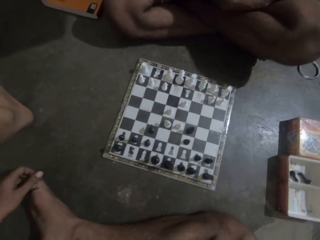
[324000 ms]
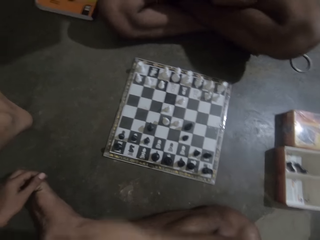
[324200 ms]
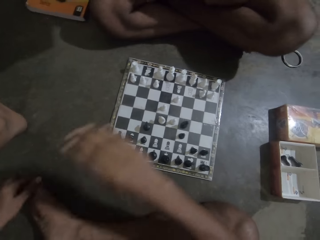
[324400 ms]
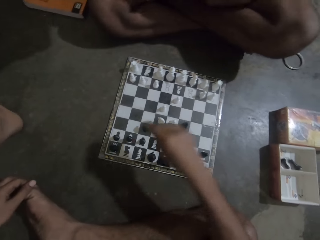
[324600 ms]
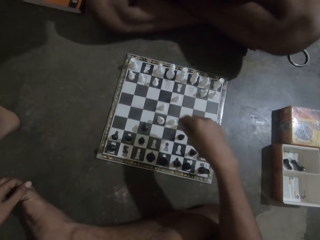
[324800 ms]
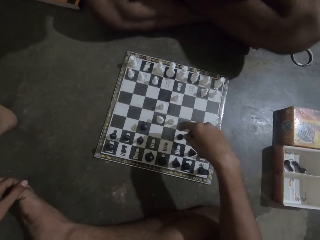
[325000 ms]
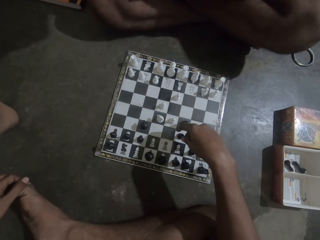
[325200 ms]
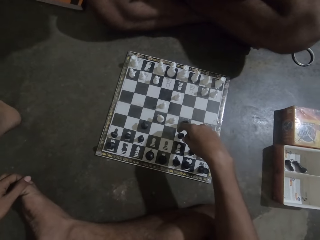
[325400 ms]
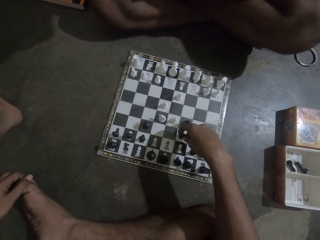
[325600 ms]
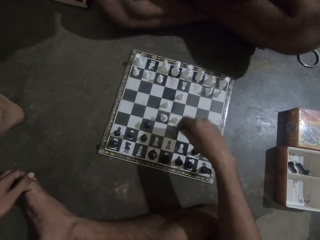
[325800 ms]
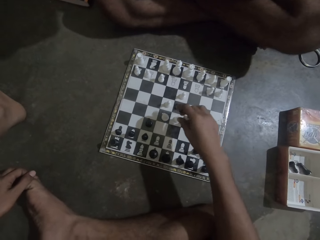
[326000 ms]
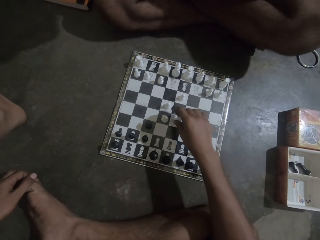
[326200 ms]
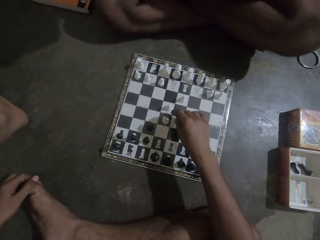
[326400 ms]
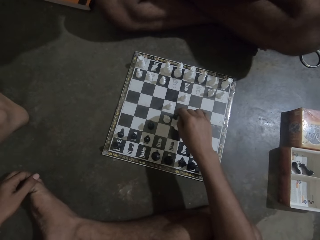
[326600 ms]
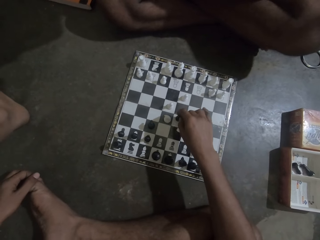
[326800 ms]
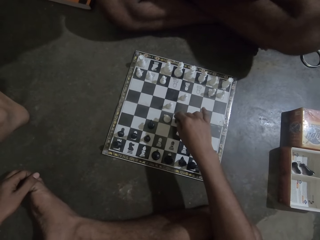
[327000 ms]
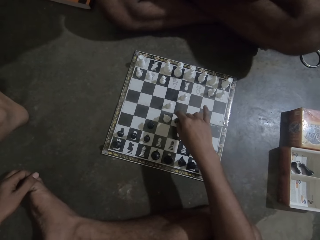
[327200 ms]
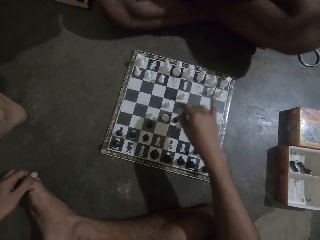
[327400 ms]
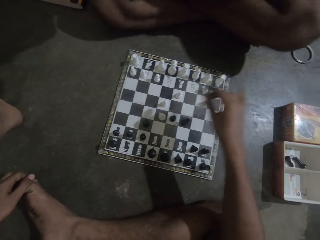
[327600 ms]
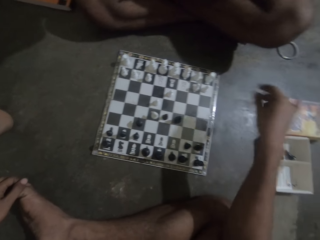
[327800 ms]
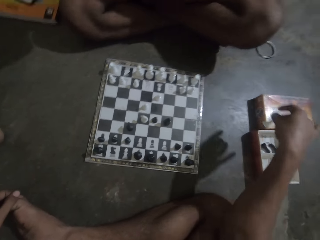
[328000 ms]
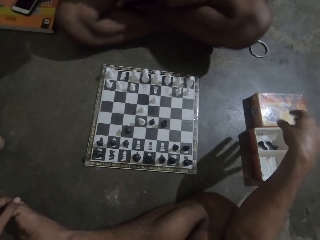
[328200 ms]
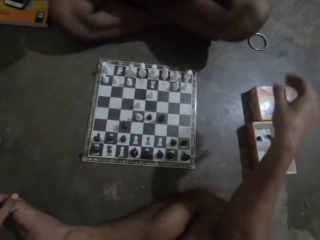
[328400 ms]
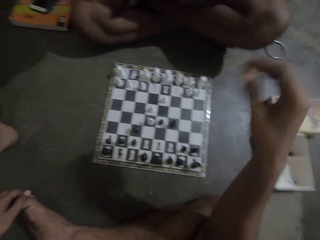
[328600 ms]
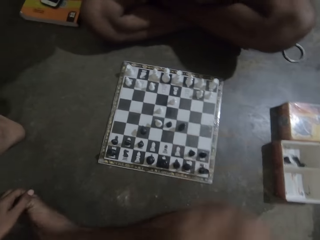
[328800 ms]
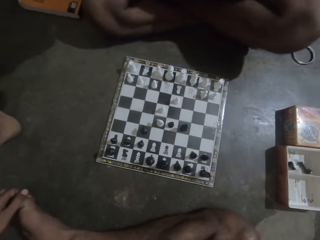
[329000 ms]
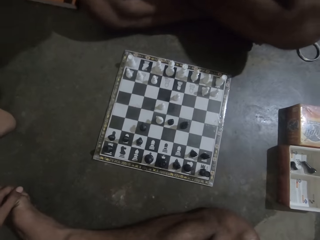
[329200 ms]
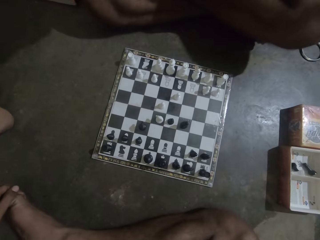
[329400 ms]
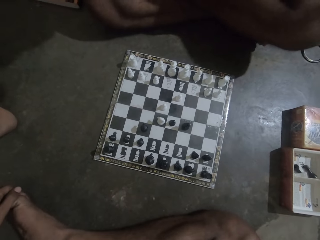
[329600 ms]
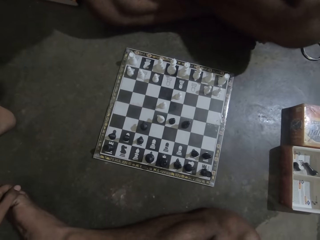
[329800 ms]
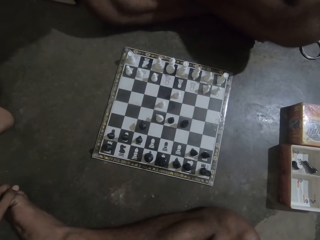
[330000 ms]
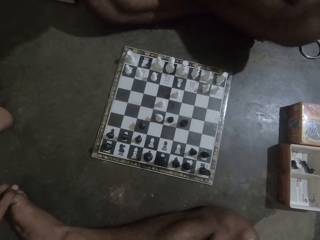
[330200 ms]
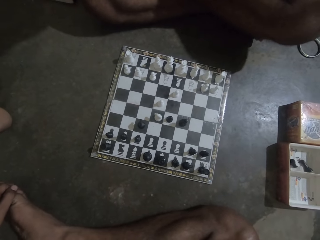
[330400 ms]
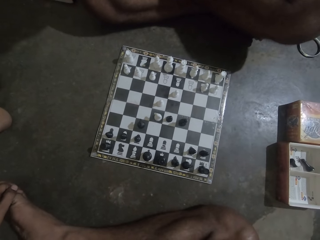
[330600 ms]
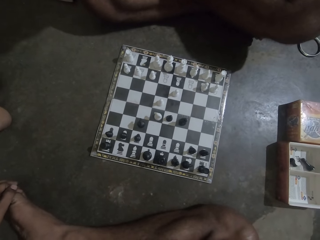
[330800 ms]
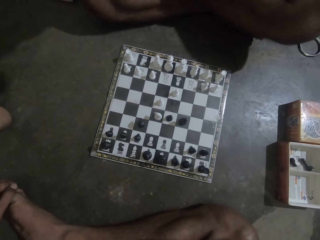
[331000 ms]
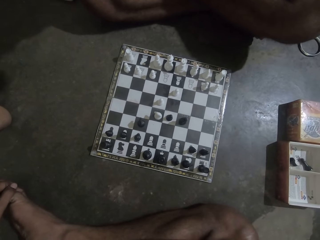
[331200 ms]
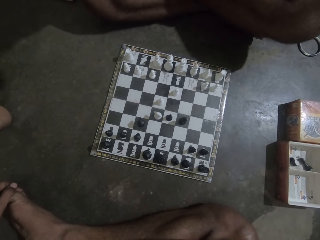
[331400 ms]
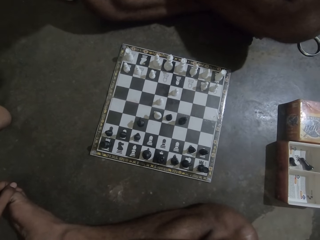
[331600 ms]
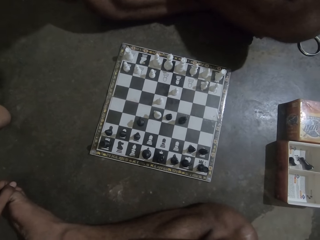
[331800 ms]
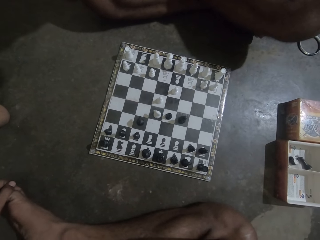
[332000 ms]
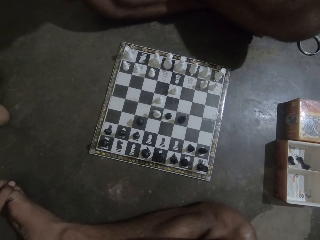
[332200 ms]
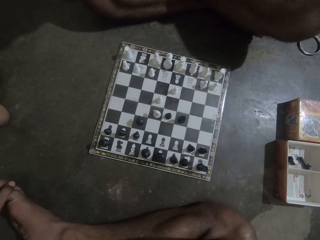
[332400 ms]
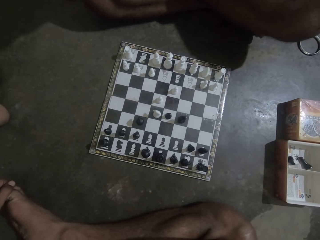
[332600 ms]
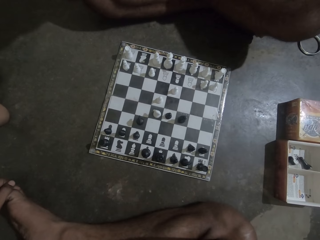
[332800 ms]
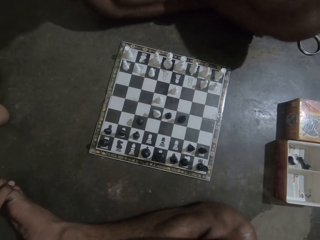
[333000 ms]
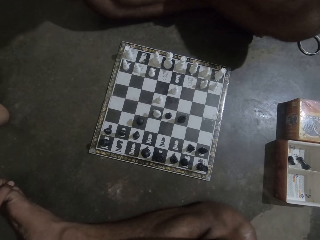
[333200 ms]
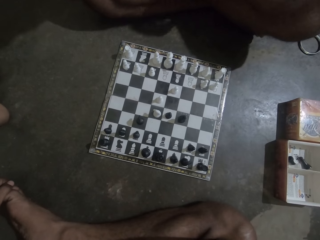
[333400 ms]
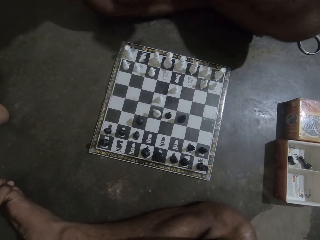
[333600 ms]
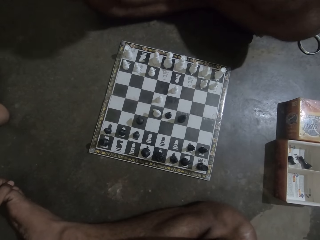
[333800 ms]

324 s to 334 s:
The camera wearer makes a move on a chess board. They pick up the chess game piece. They drop the chess piece into a small box. They put a hand on their face.

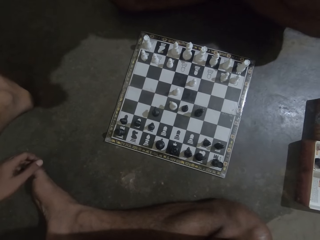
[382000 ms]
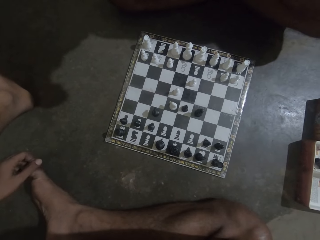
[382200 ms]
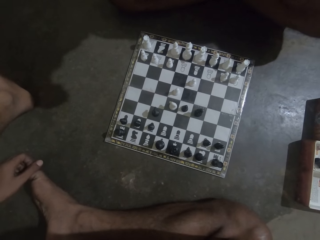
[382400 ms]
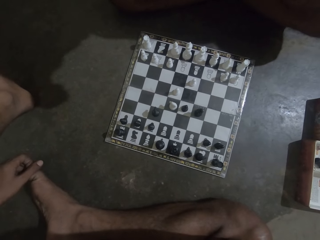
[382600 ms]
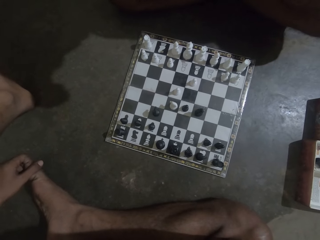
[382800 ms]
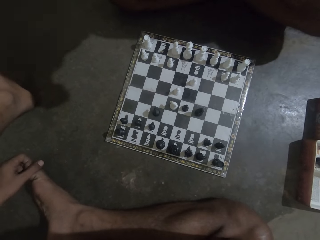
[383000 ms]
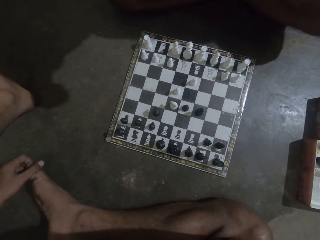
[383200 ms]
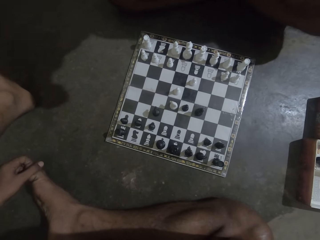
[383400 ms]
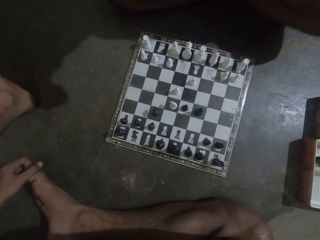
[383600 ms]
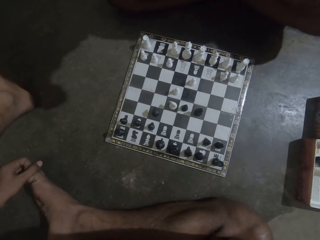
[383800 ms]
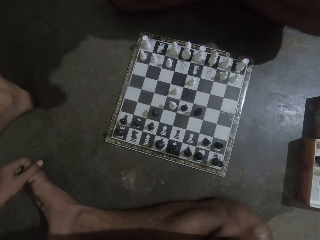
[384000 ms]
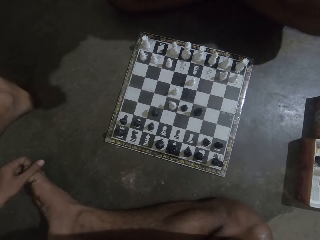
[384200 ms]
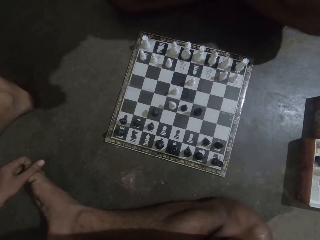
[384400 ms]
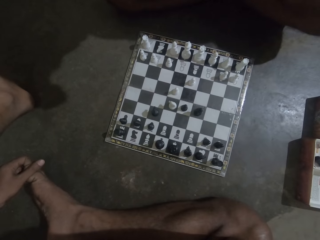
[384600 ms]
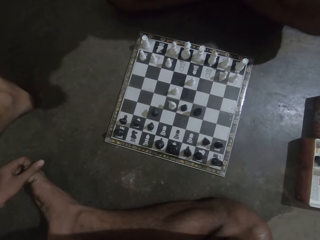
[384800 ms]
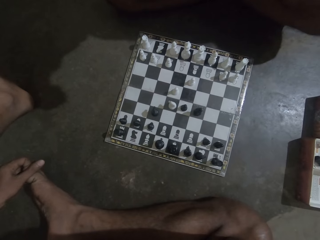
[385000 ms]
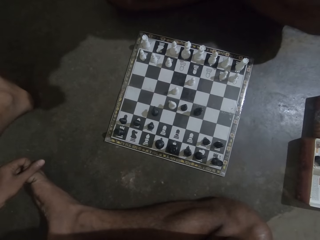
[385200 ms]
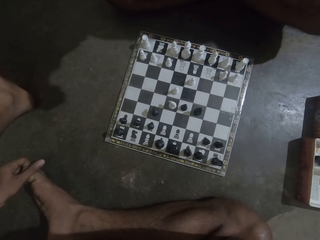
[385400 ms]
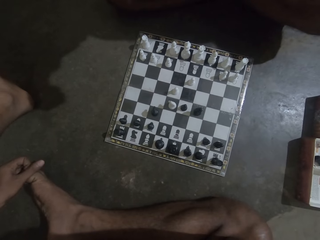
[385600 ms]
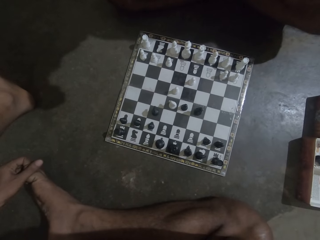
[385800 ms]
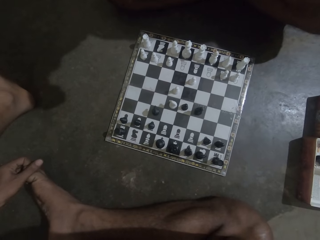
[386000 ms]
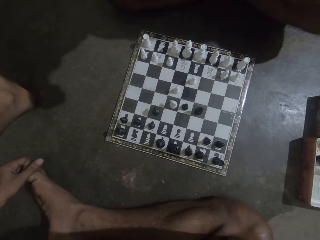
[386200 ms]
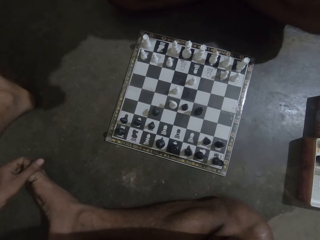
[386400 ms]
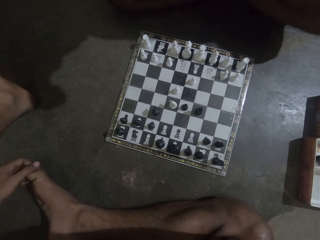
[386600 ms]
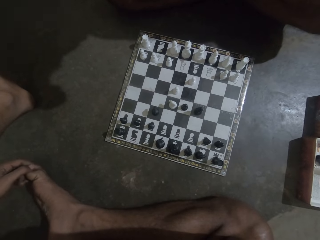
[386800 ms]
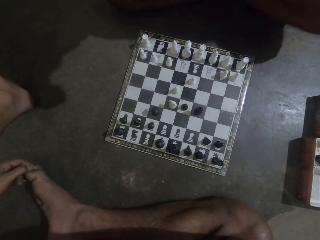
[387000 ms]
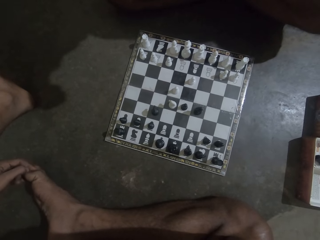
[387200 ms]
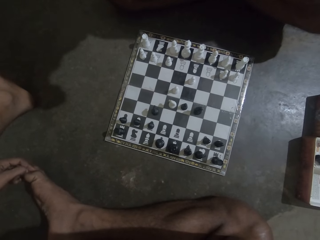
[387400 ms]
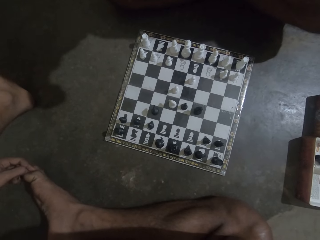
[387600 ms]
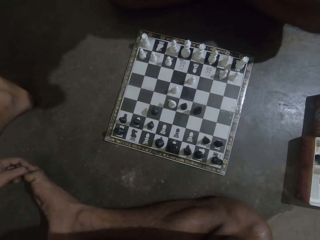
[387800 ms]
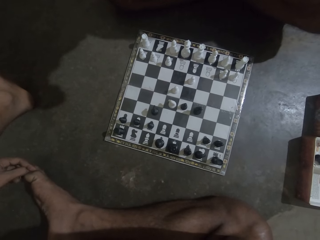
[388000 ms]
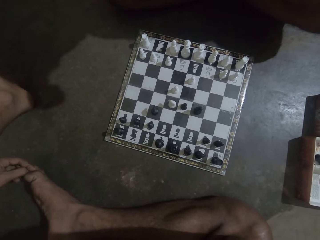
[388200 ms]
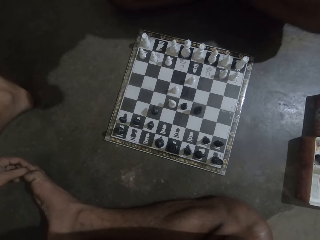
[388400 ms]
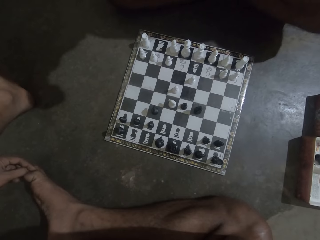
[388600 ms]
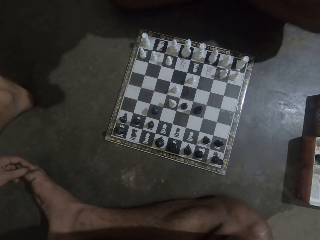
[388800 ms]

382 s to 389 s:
The camera wearer scratches the right foot with the left hand.

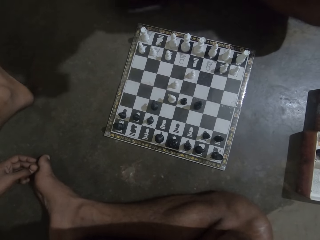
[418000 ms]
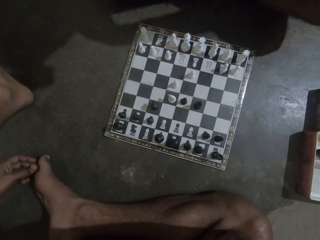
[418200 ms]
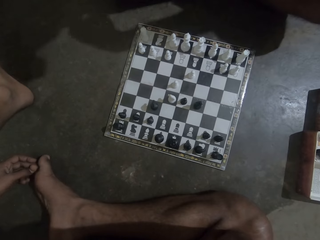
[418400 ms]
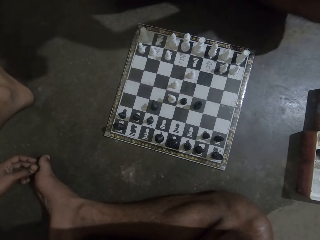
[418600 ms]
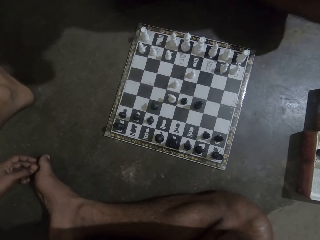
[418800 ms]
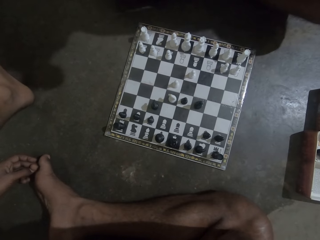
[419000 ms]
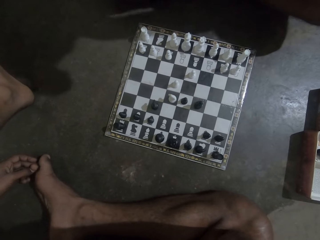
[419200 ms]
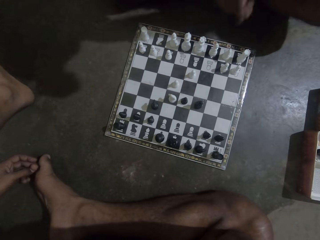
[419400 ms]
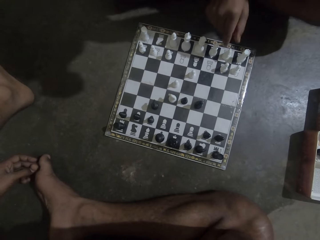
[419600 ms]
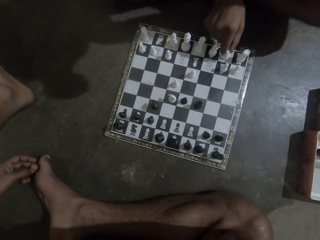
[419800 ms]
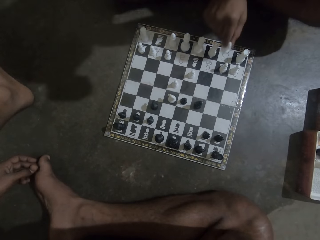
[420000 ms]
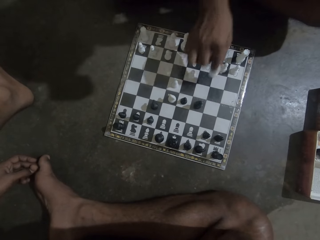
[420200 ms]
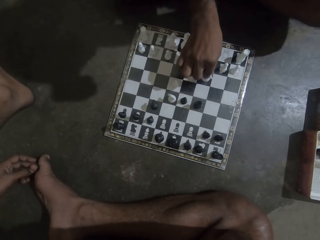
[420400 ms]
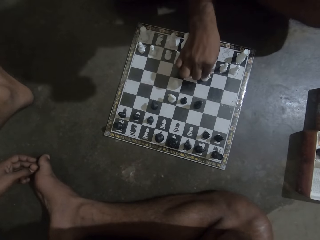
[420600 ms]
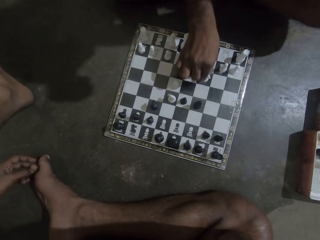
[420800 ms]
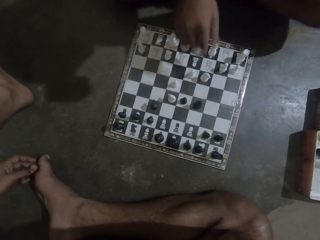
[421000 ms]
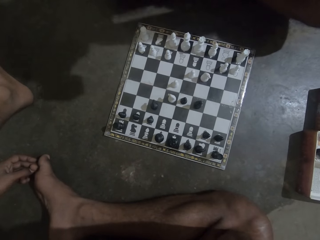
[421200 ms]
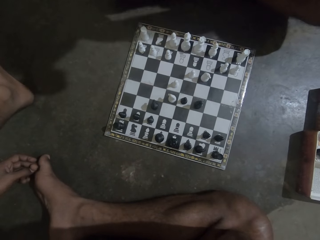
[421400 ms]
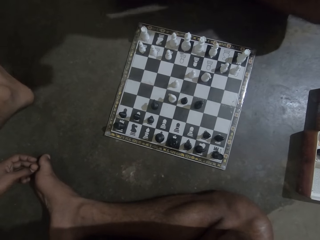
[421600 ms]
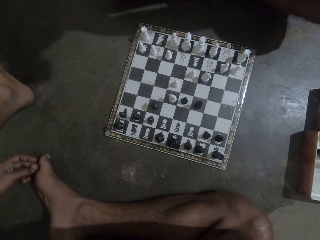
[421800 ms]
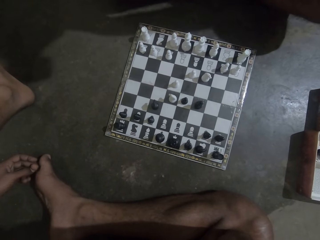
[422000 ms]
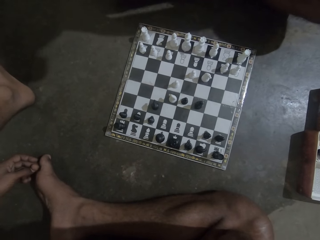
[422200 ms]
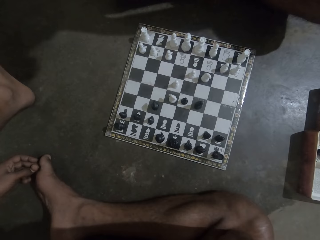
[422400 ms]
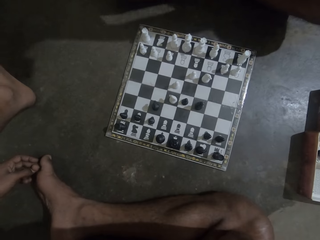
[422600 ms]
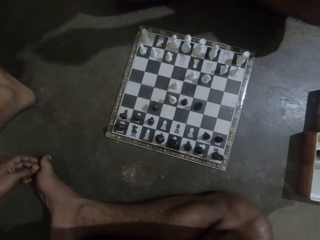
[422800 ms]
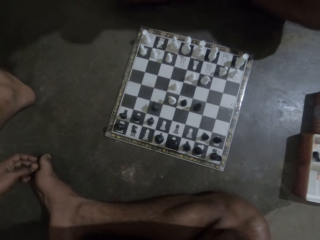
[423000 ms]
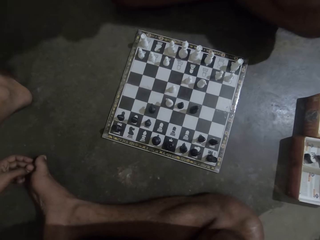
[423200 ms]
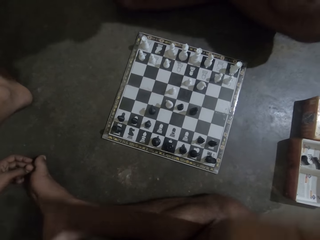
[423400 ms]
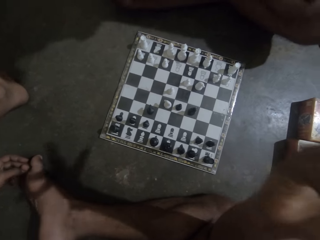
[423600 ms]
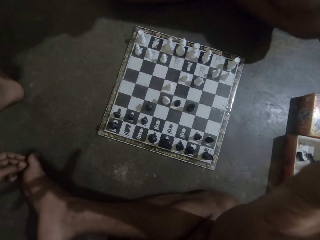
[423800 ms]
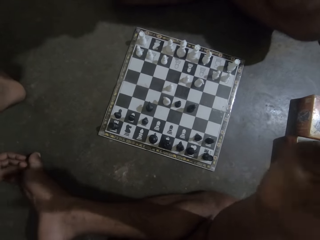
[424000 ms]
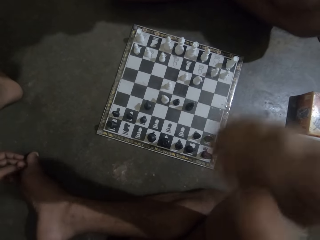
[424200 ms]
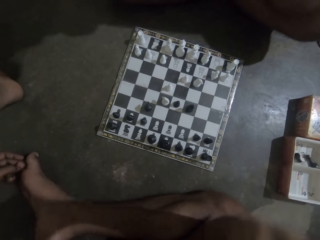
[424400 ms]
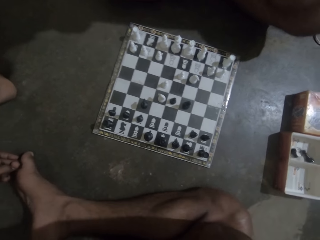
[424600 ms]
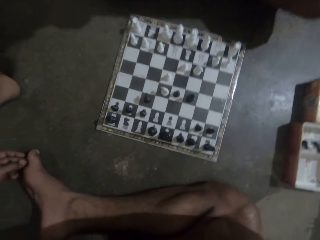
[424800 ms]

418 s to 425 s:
A man moves a chess piece.
